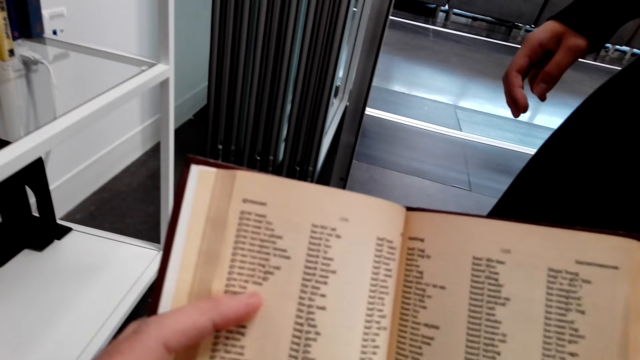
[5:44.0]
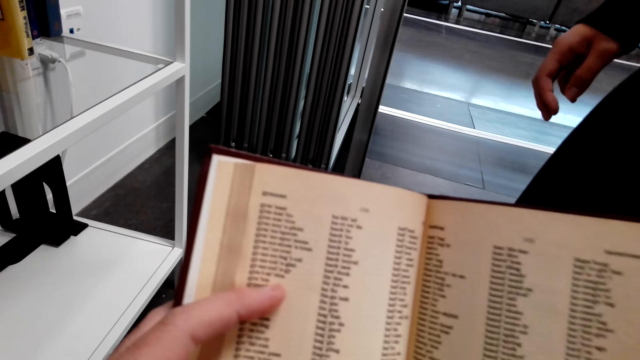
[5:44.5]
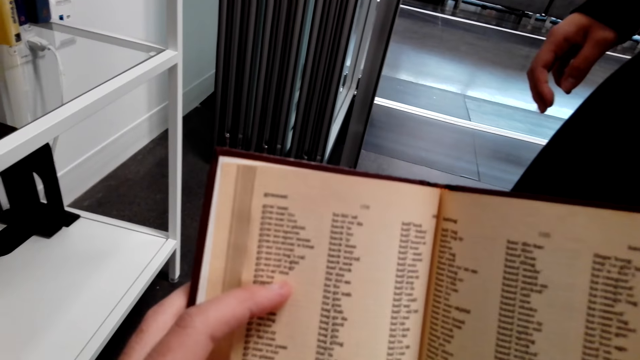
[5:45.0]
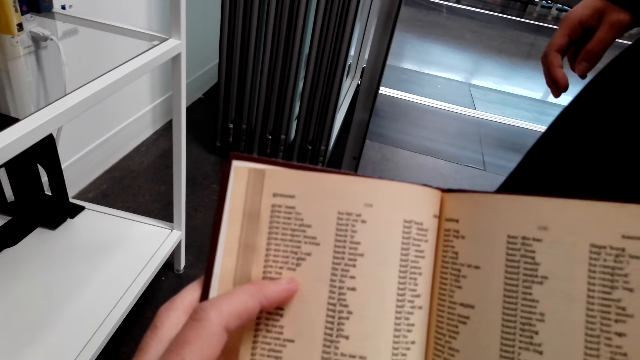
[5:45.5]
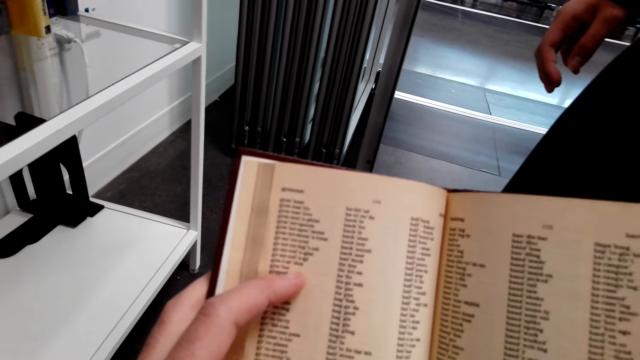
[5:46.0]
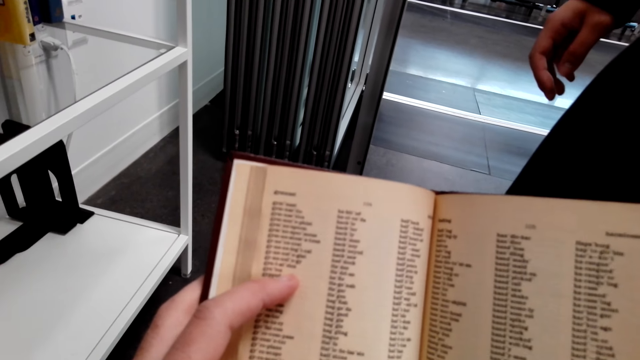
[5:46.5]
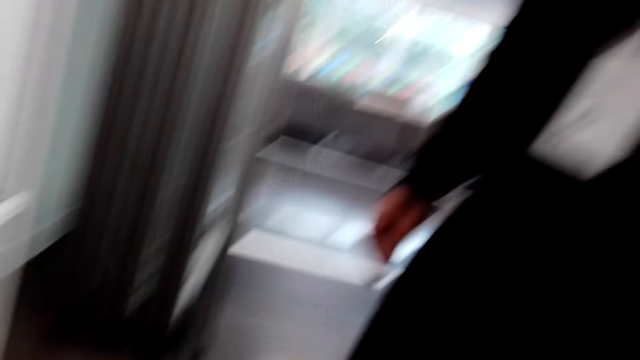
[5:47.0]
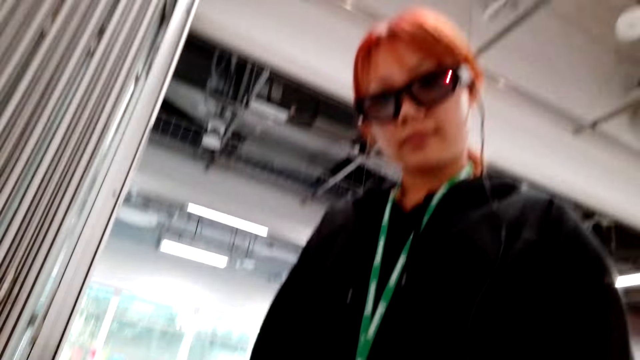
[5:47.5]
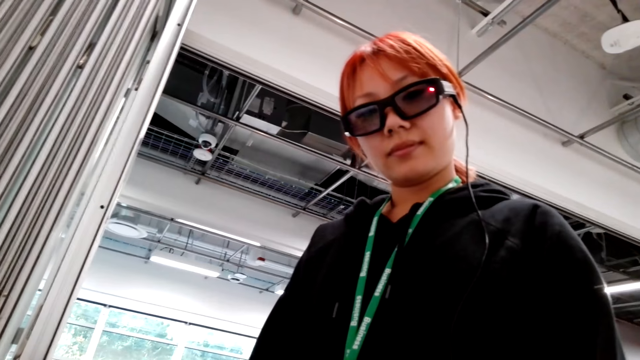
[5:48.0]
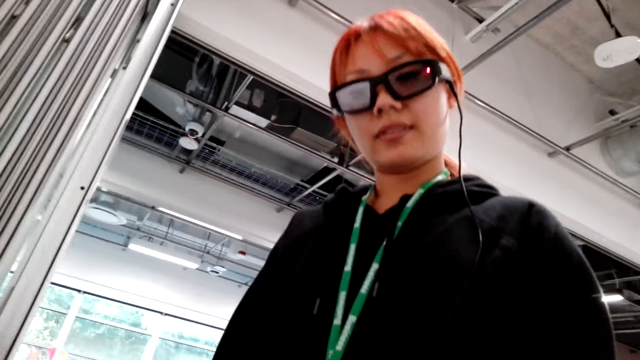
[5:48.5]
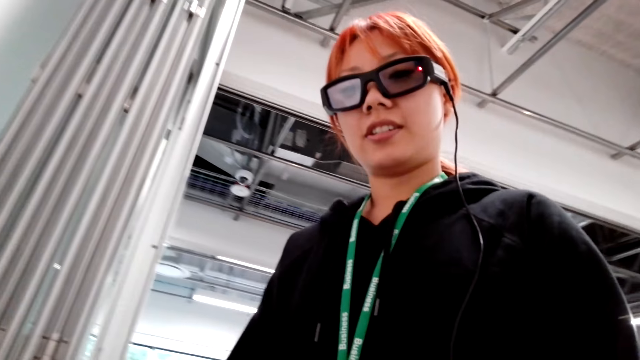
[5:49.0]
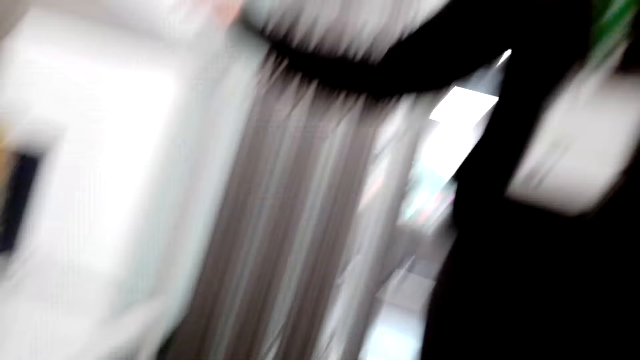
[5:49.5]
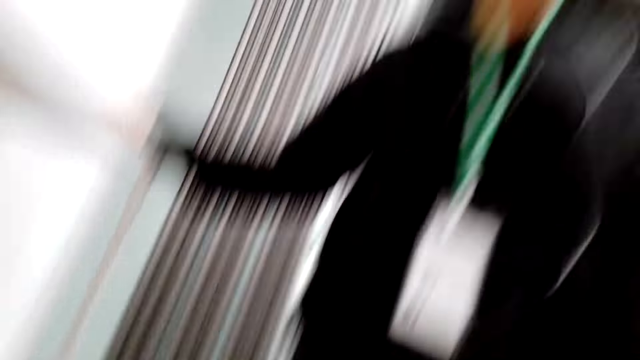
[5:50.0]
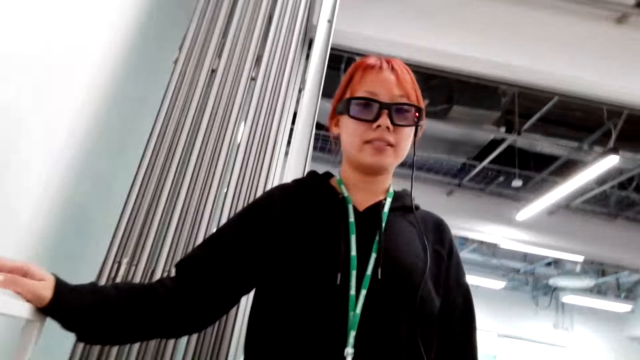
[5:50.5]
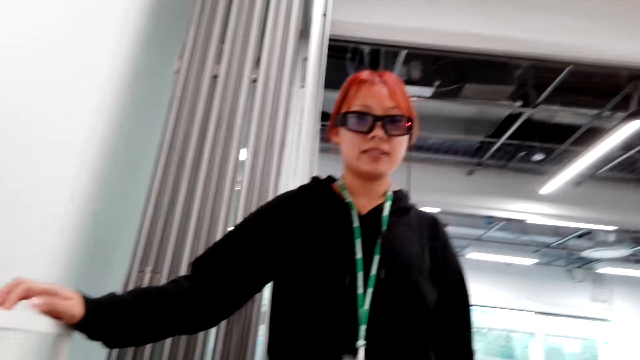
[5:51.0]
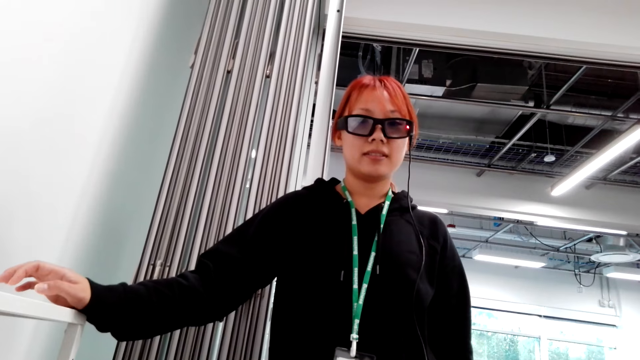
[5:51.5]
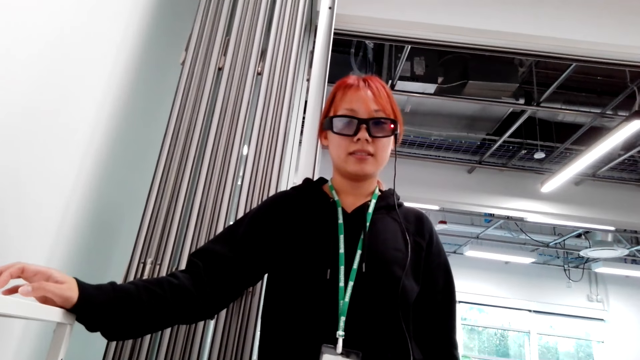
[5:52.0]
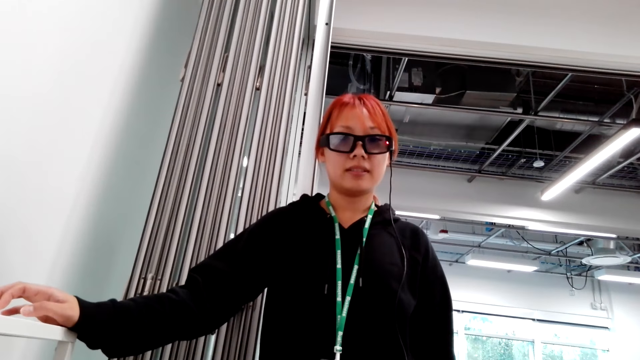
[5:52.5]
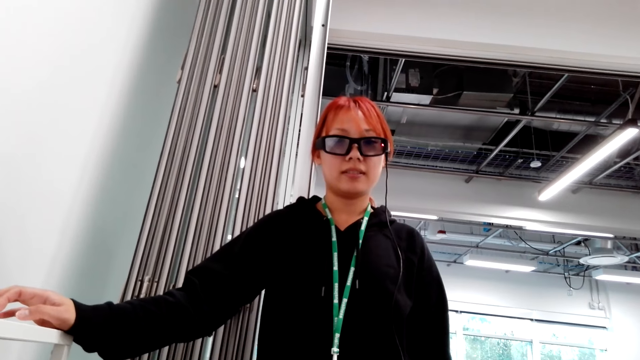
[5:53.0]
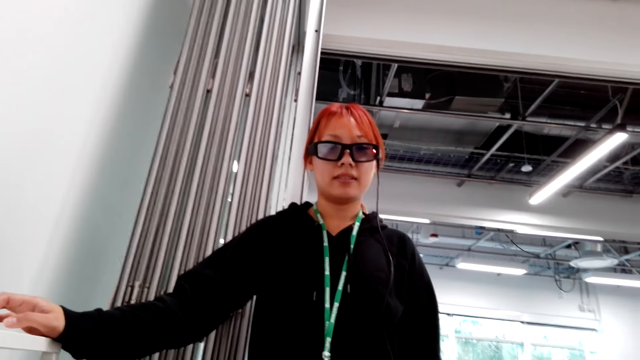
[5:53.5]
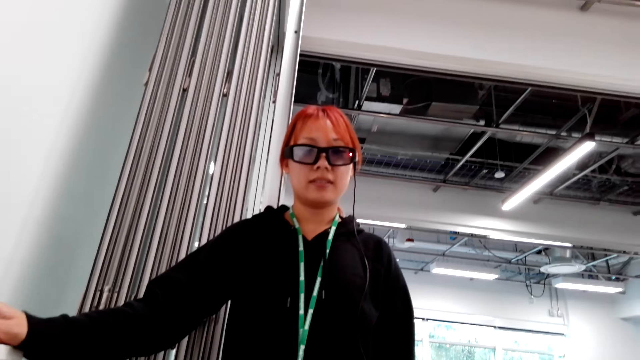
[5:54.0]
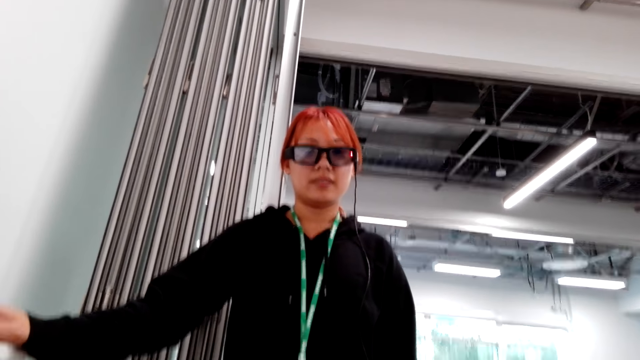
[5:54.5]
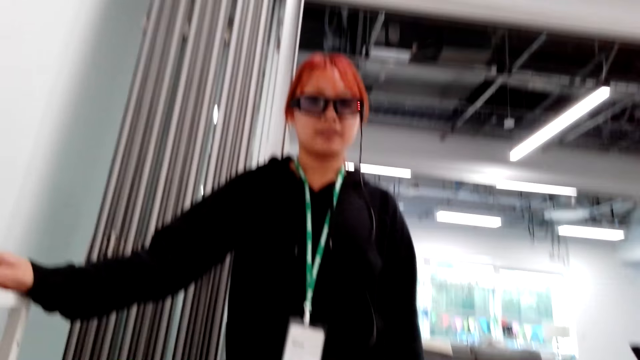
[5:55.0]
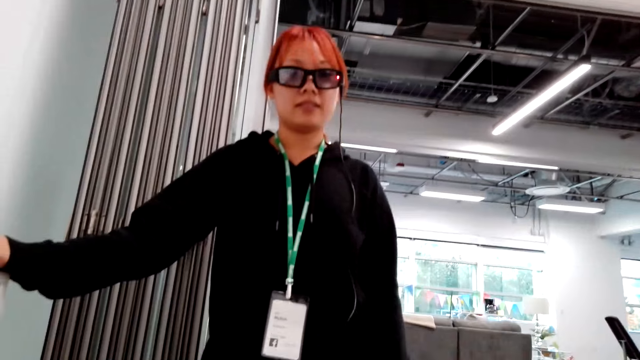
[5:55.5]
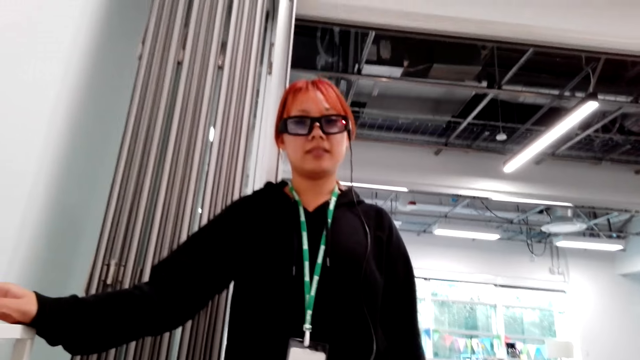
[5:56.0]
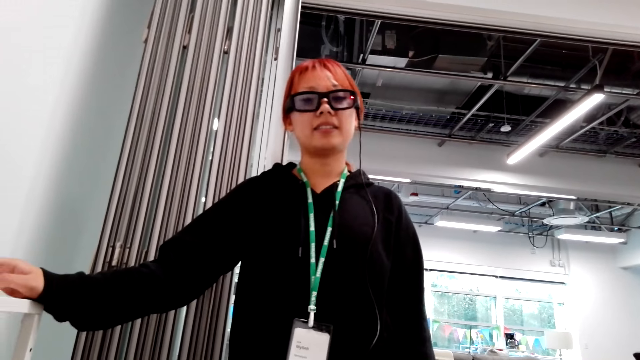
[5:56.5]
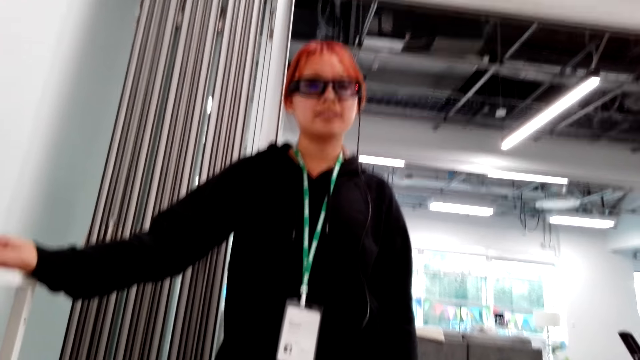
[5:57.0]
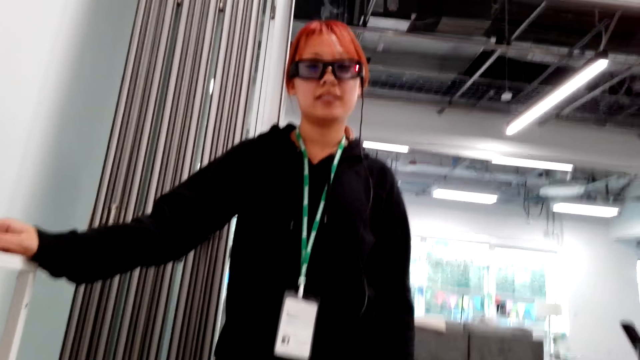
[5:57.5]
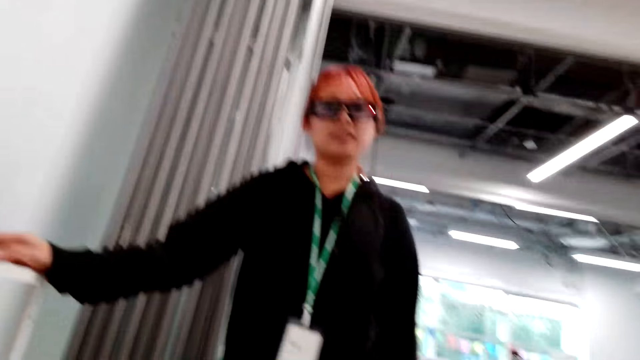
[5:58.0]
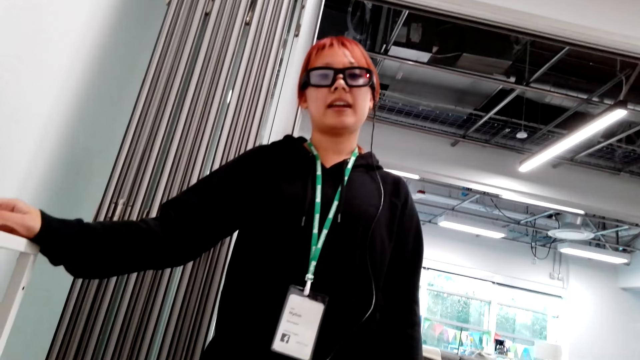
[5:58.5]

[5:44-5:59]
The camera wearer reads the book. They look at a woman and talk to the woman. The woman replies to the camera wearer. She holds the shelf, moves the legs, and looks at the camera wearer. The camera wearer opens the book pages. They talk to the woman. The woman replies to the camera wearer.

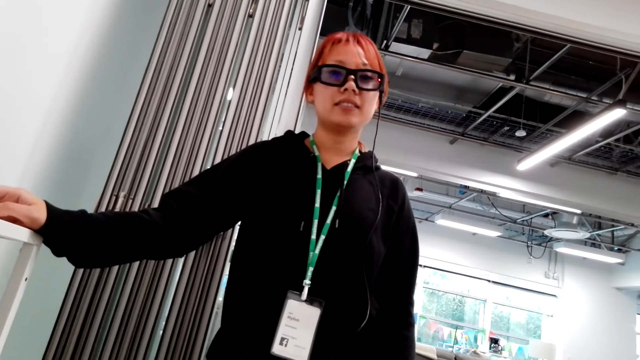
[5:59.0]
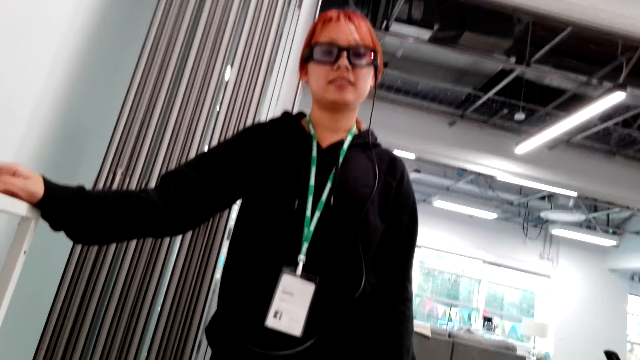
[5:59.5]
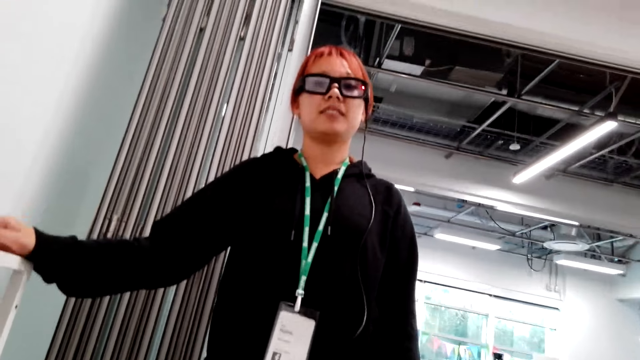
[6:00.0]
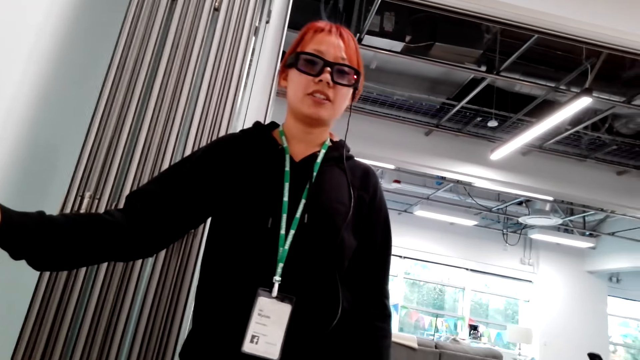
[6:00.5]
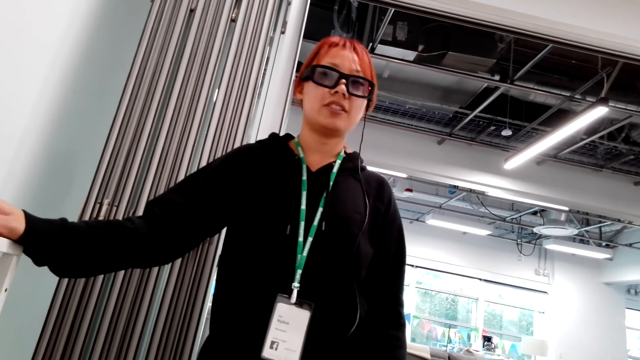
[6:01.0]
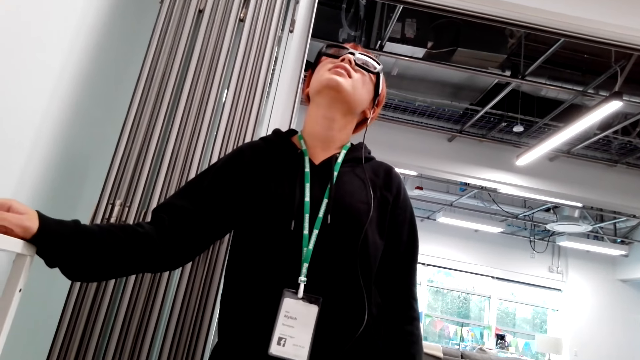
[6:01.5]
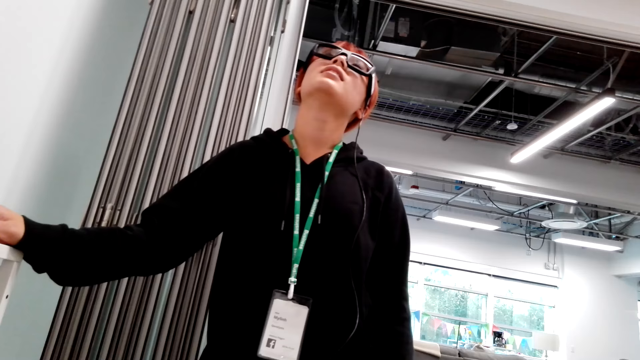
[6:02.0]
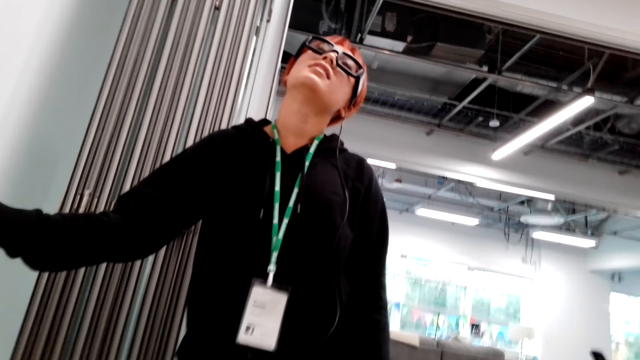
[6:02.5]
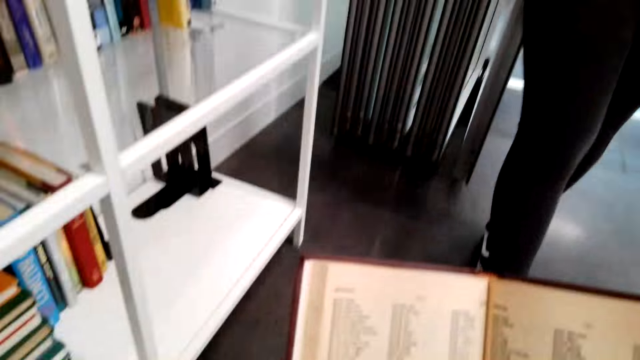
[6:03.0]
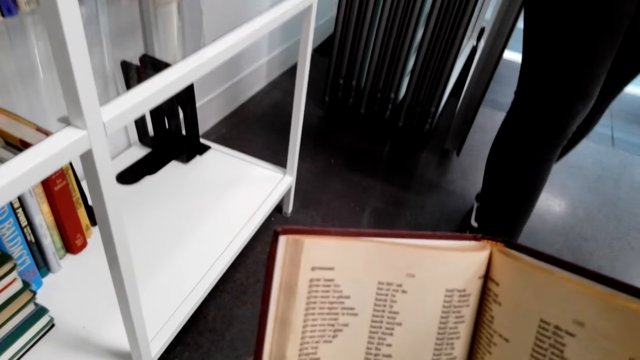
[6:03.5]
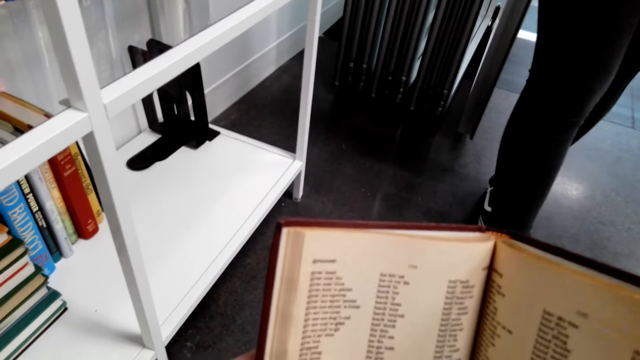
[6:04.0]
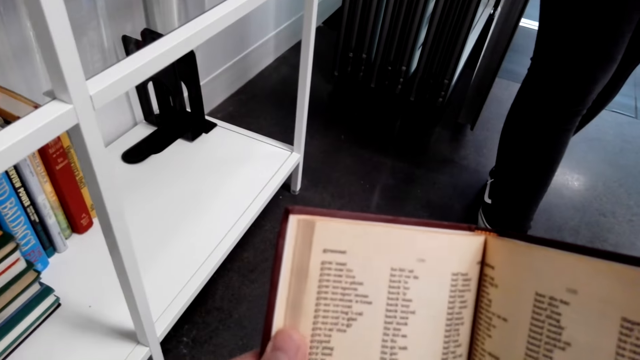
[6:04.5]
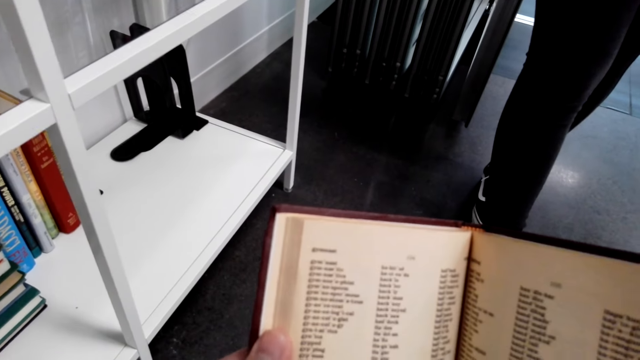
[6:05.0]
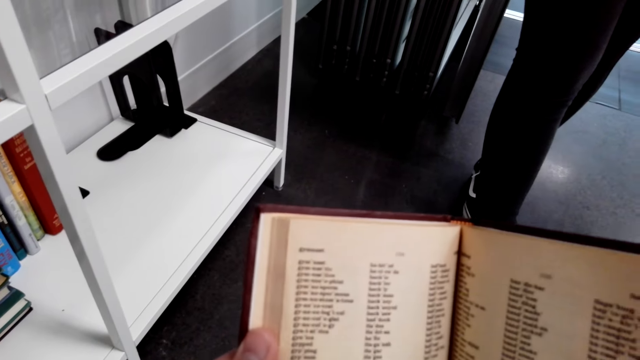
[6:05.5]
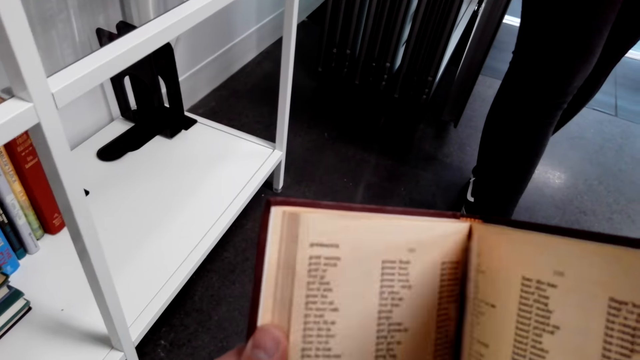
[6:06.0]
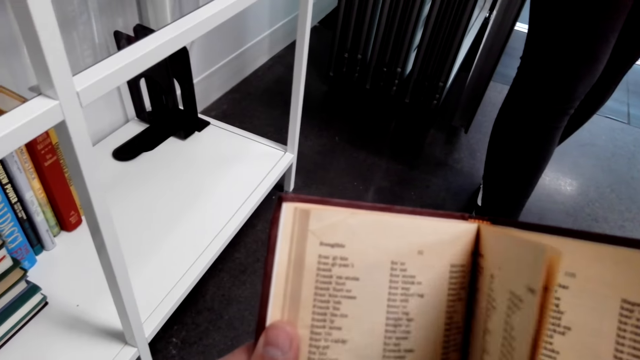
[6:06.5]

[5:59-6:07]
The woman looks up in the house. The camera wearer reads the book. They open the book pages.
